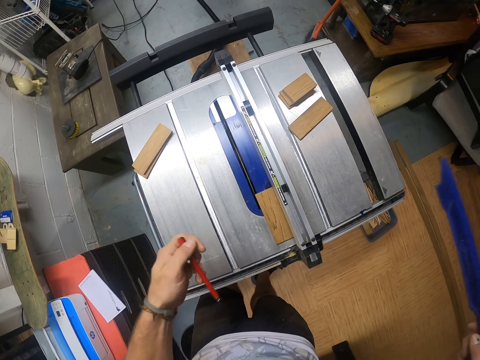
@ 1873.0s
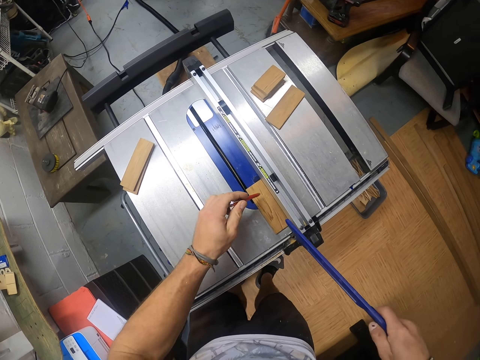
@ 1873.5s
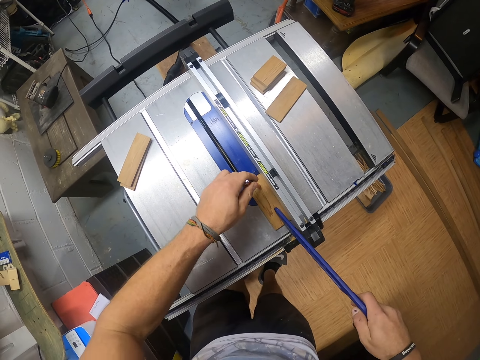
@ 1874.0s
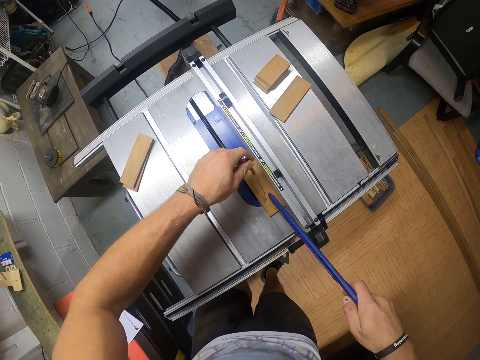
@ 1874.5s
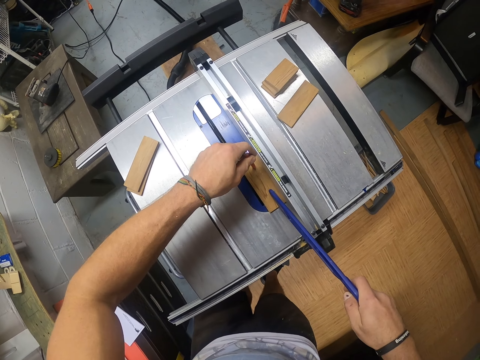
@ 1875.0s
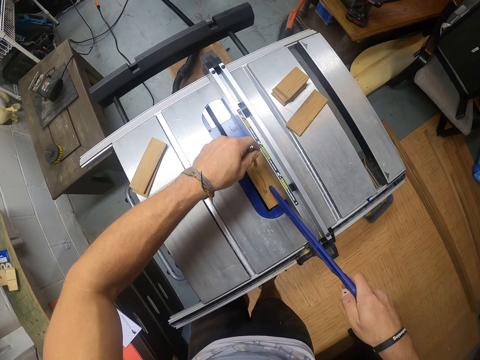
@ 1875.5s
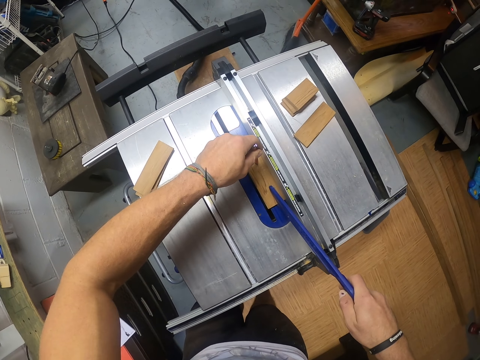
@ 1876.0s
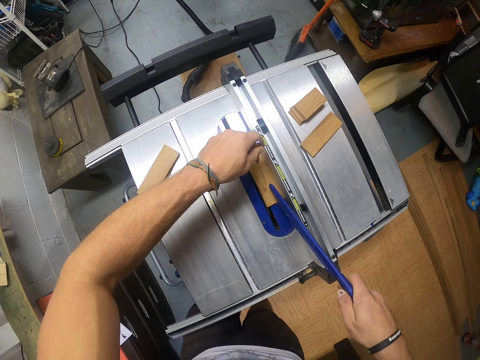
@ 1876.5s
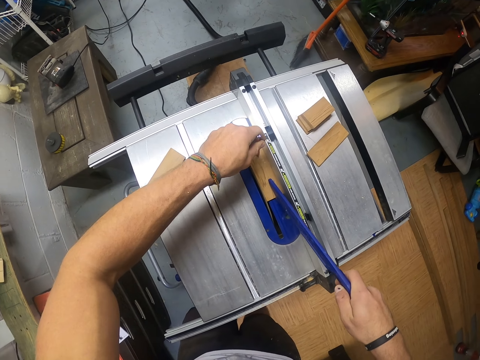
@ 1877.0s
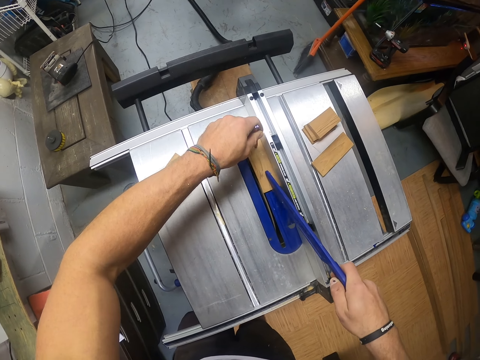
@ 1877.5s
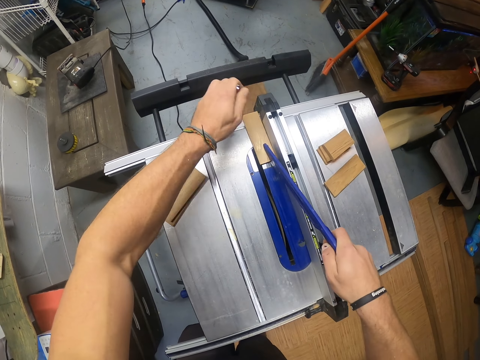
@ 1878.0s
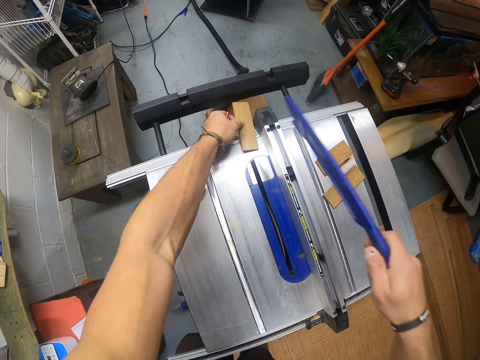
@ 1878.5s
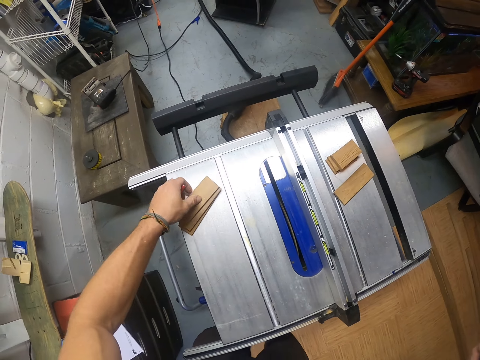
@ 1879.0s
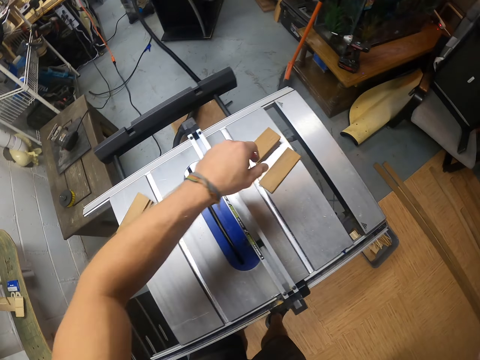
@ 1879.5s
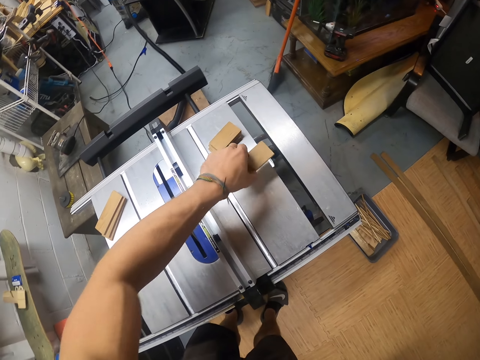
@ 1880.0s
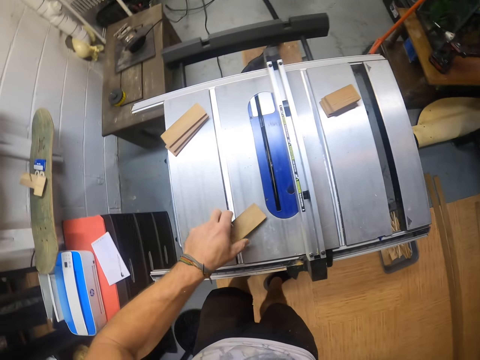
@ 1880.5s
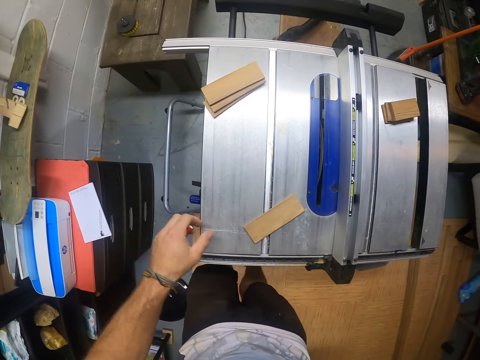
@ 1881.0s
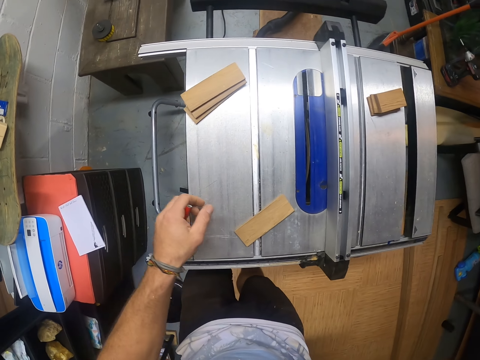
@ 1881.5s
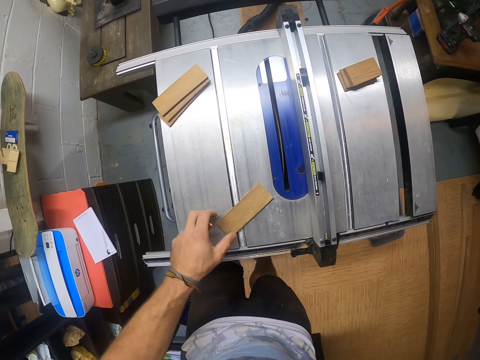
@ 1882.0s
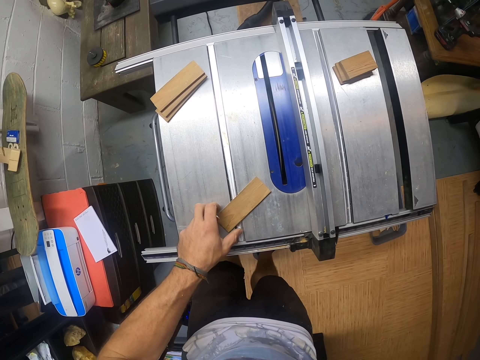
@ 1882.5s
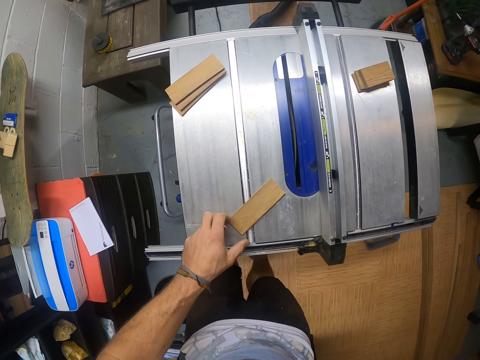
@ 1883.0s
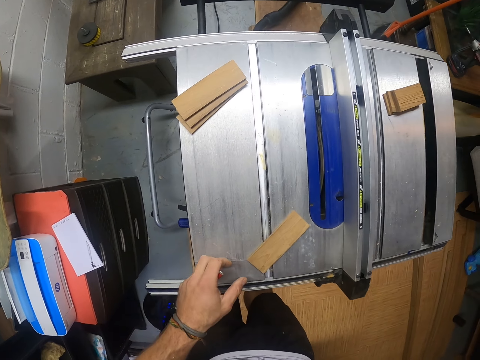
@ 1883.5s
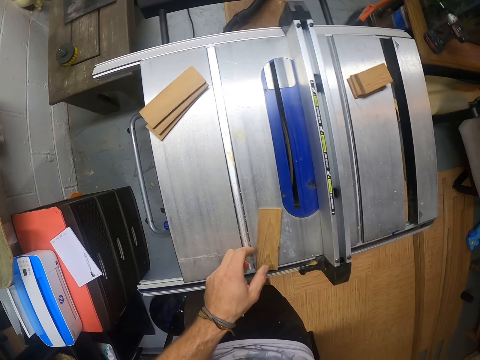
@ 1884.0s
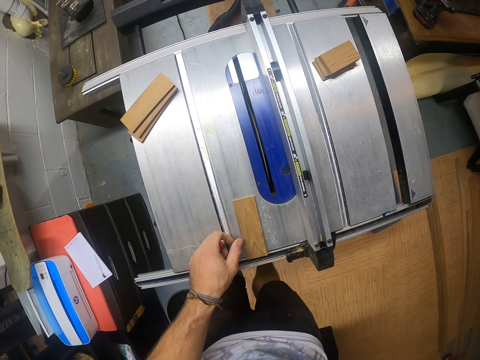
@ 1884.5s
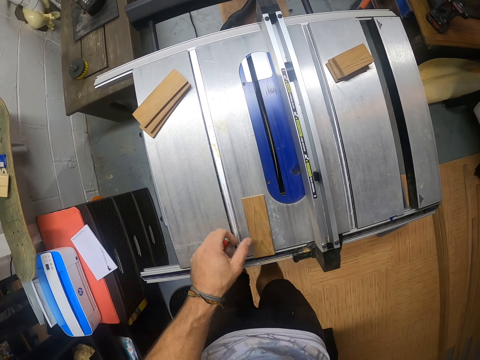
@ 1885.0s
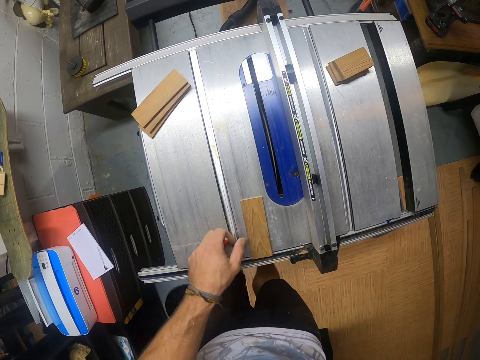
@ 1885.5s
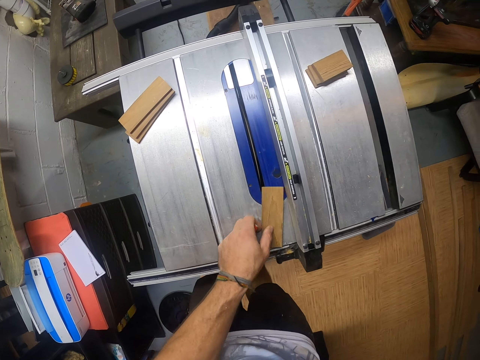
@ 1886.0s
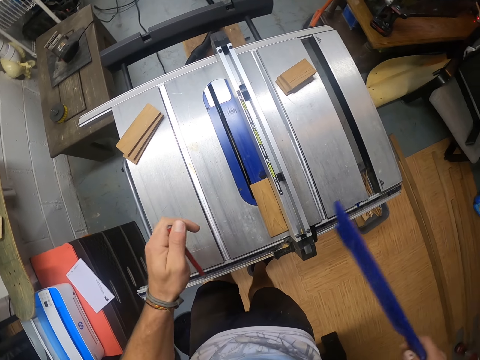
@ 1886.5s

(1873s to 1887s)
The camera wearer slides the wood across the blade guard on the table saw with the pen and the push stick in both hands. He picks the wood from the table saw with his left hand. He drops the wood on the pile of wood on the table saw with his left hand. He picks the wood from the table saw with his left hand. He drops the wood on the table saw with his left hand. He moves the wood on the table saw with his left hand.

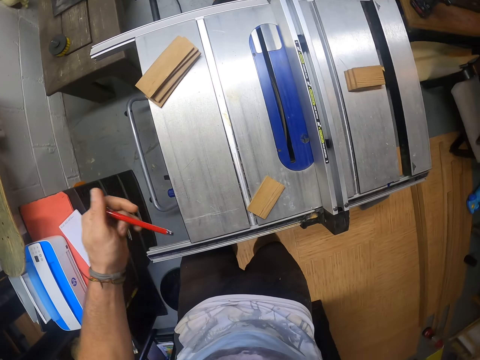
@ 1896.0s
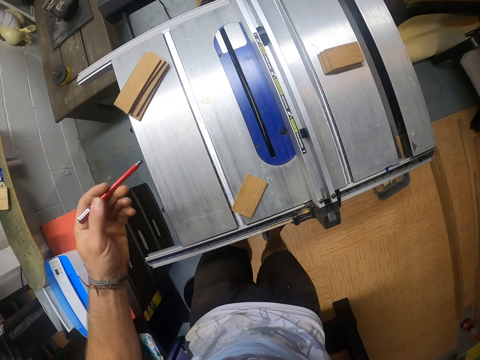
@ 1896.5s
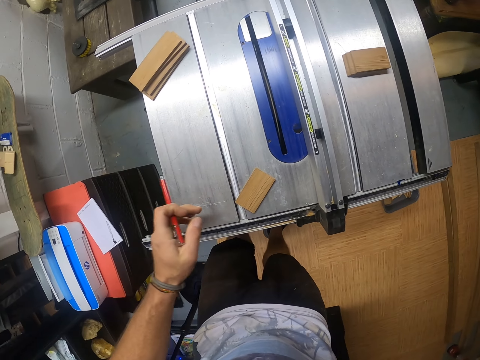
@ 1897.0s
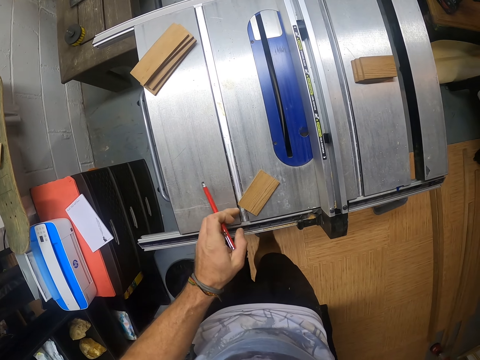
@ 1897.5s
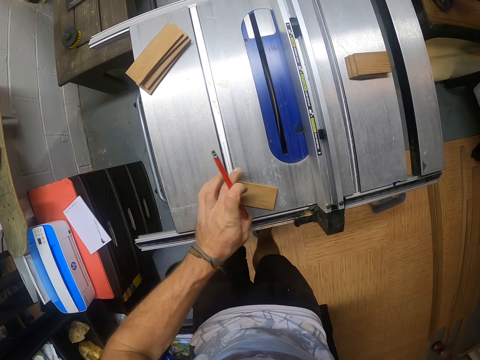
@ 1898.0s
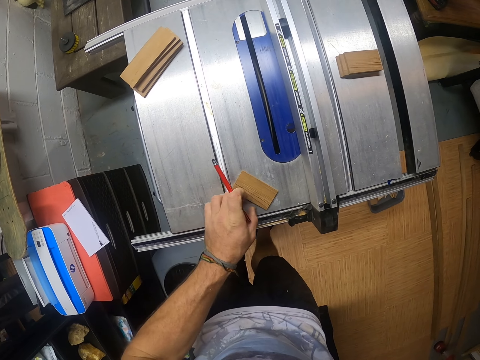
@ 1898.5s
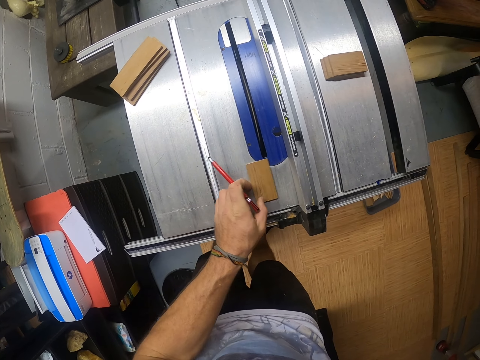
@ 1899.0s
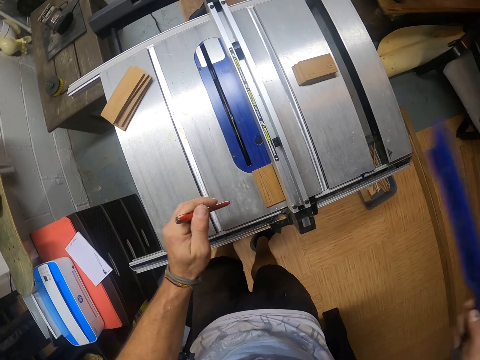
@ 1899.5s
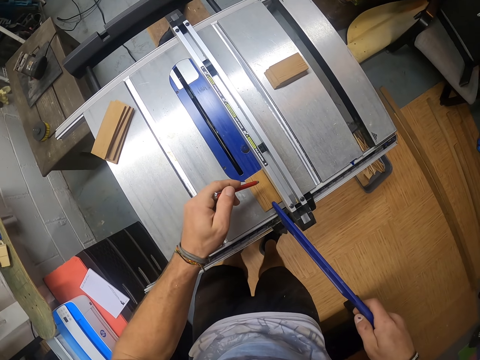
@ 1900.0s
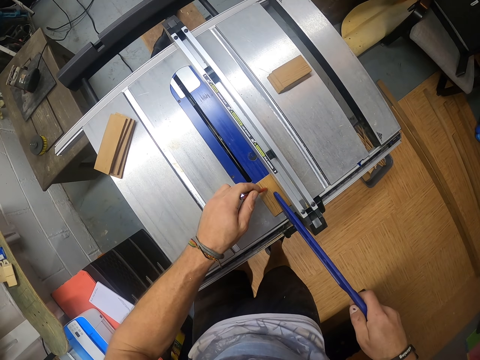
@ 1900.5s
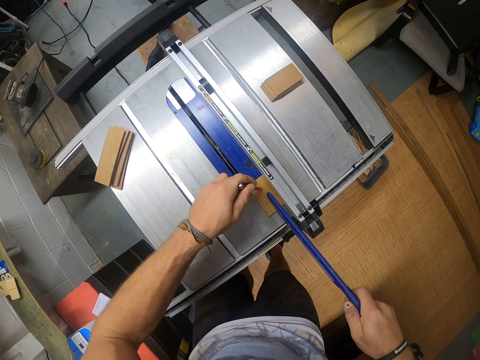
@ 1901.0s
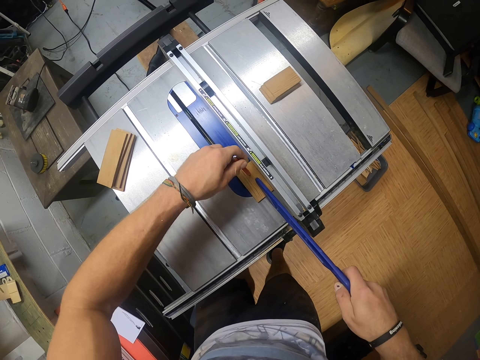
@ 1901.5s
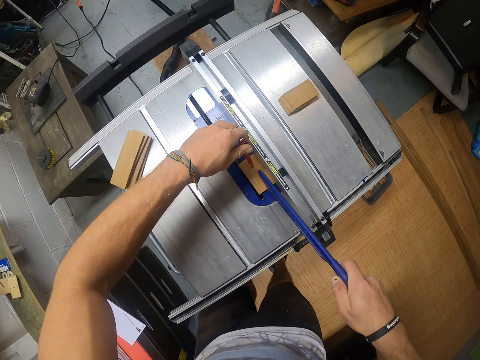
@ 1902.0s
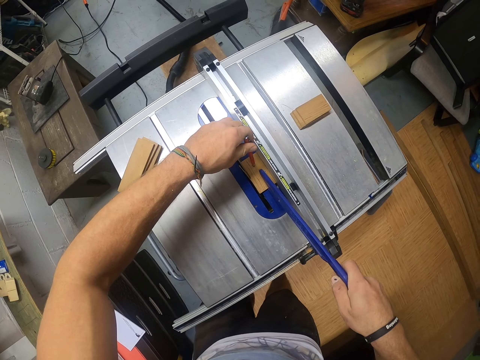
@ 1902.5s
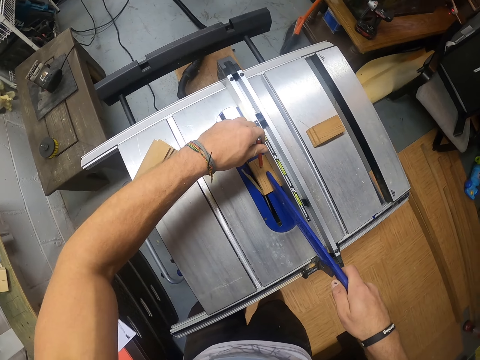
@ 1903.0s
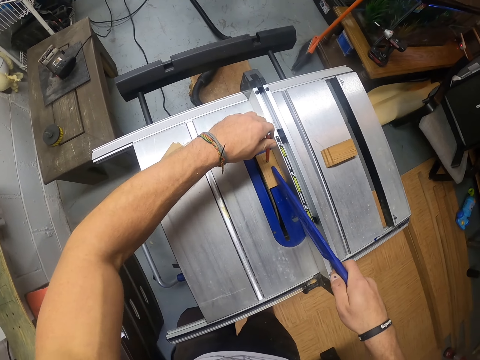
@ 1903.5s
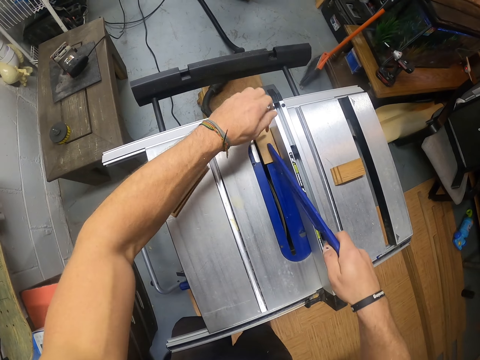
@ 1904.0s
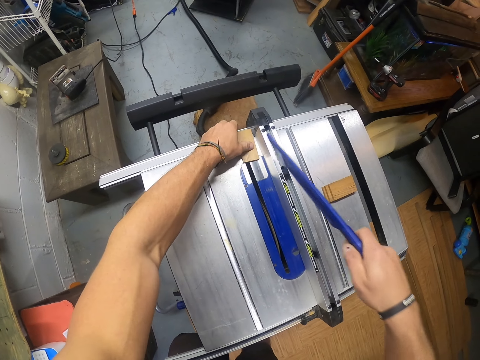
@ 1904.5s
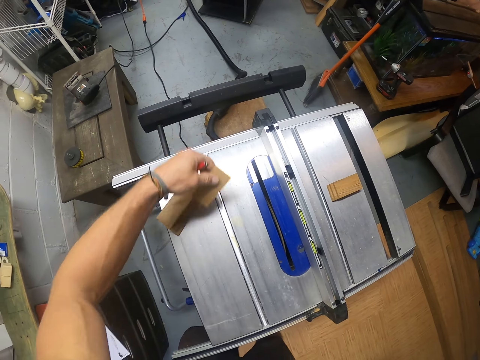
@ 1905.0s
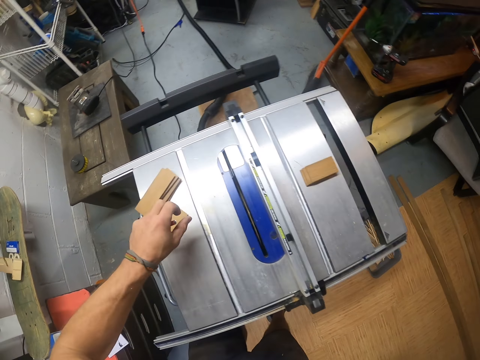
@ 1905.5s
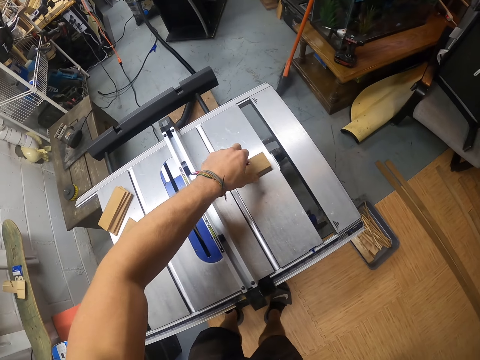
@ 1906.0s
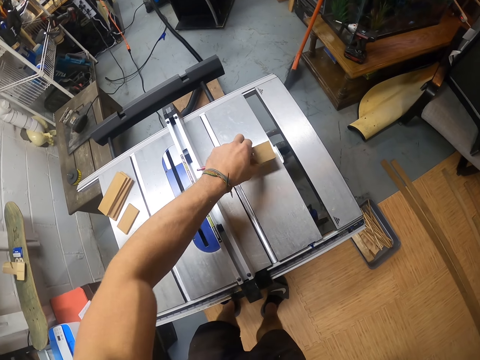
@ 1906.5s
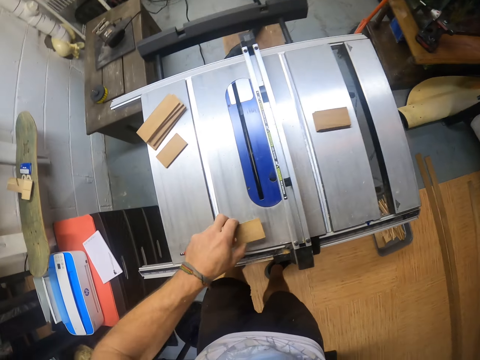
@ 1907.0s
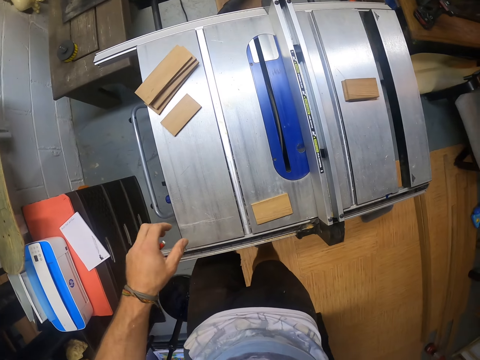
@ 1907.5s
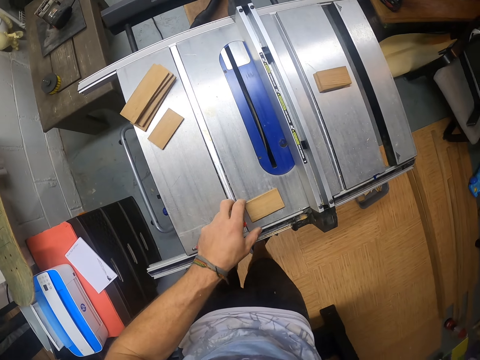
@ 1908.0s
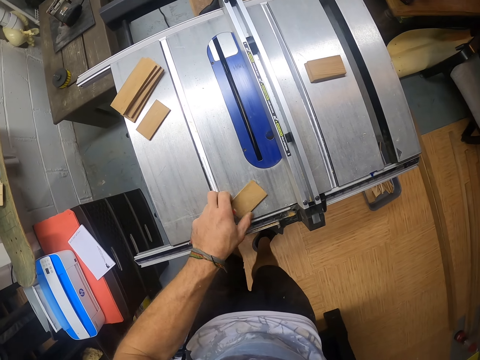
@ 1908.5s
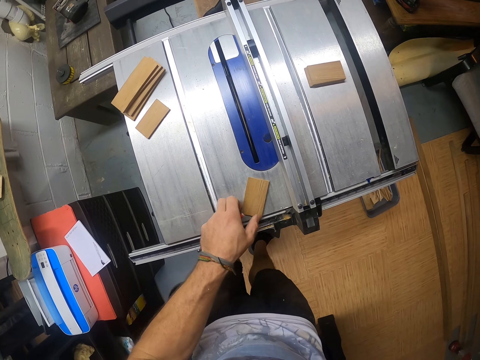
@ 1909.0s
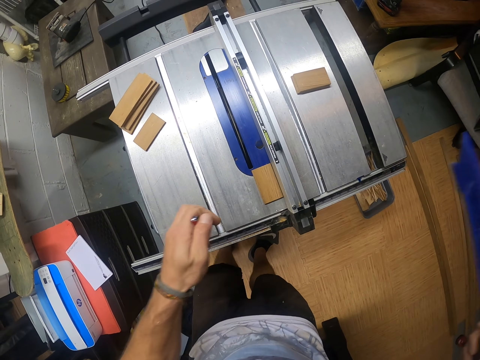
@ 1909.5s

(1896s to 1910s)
The camera wearer moves the wood on the table saw with his left hand. He slides the wood across the blade guard on the table saw with the pen and the push stick in both hands. He picks the wood from the table saw with his left hand. He drops the wood on the table saw with his left hand. He places the strip wood in his left hand on the table saw. He picks the strip wood from the stack of strip wood on the table saw with his left hand. He places the strip wood in his left hand on the table saw. He moves the strip wood on the table saw with his left hand.
